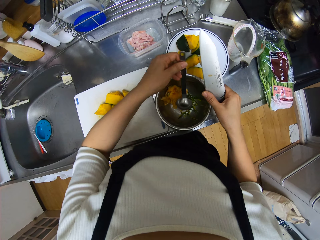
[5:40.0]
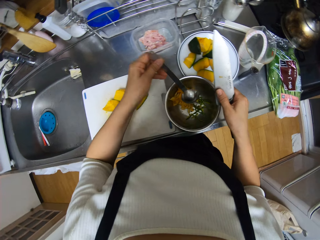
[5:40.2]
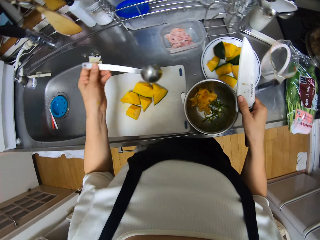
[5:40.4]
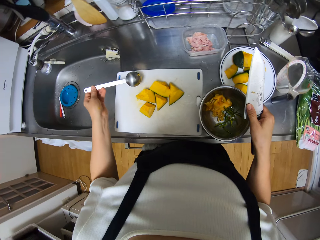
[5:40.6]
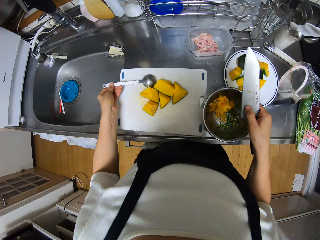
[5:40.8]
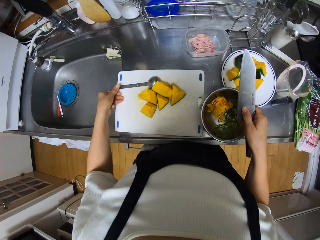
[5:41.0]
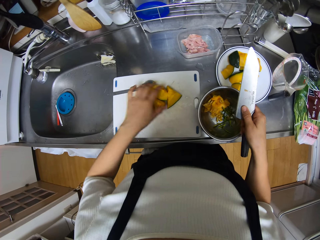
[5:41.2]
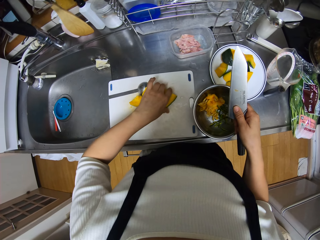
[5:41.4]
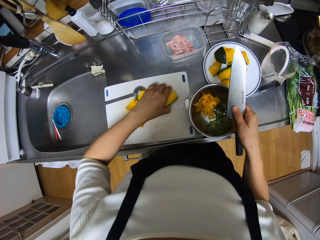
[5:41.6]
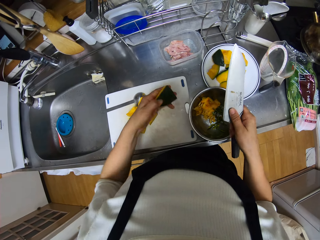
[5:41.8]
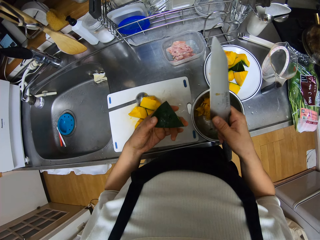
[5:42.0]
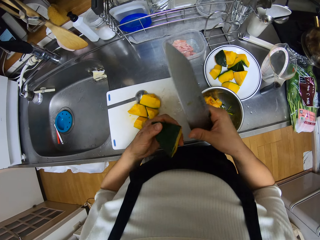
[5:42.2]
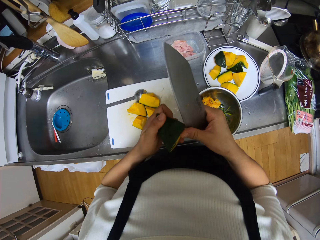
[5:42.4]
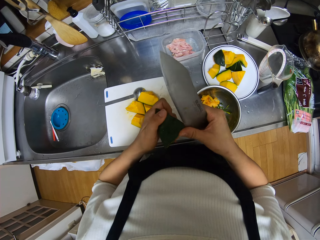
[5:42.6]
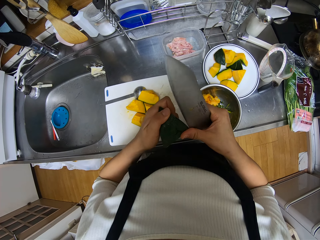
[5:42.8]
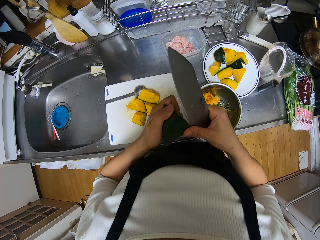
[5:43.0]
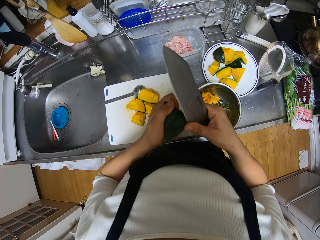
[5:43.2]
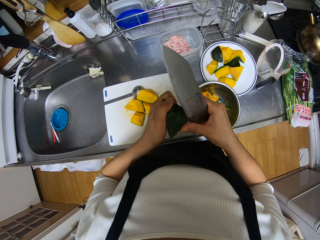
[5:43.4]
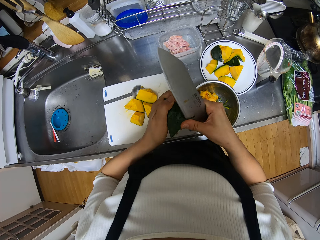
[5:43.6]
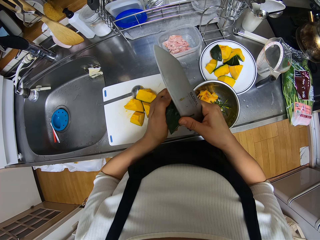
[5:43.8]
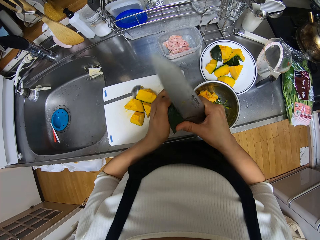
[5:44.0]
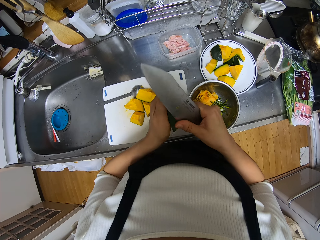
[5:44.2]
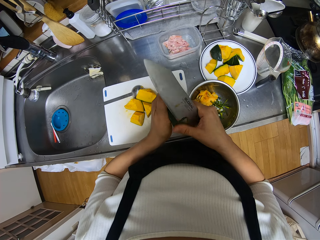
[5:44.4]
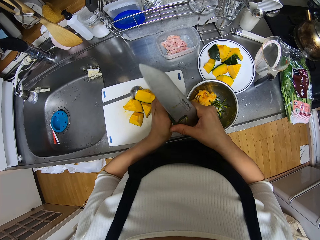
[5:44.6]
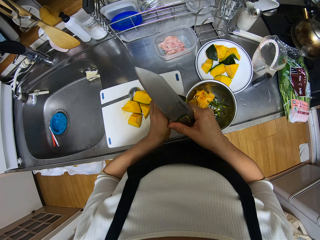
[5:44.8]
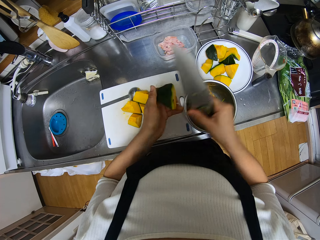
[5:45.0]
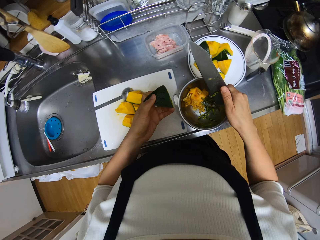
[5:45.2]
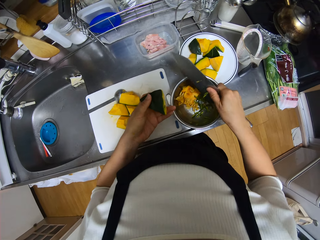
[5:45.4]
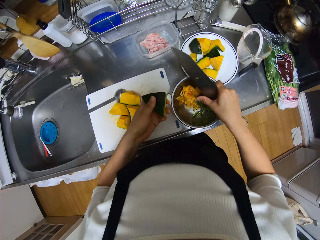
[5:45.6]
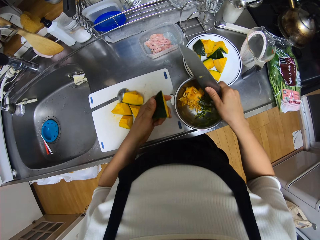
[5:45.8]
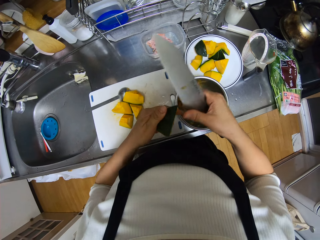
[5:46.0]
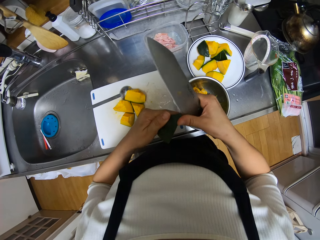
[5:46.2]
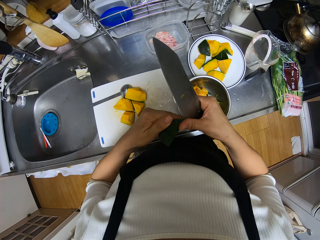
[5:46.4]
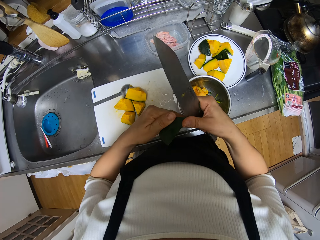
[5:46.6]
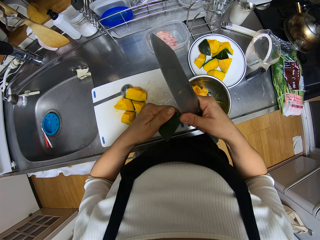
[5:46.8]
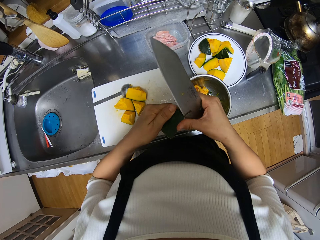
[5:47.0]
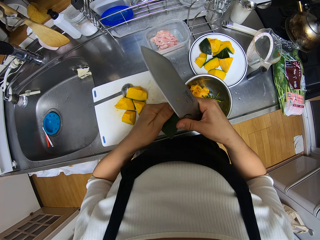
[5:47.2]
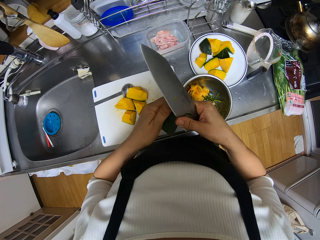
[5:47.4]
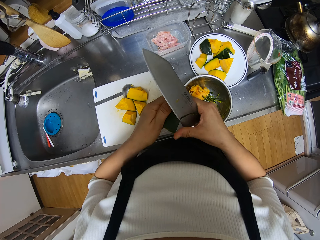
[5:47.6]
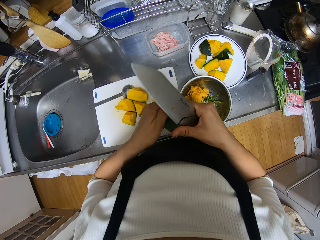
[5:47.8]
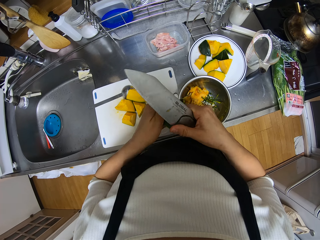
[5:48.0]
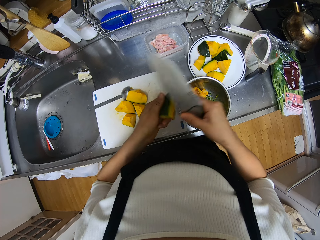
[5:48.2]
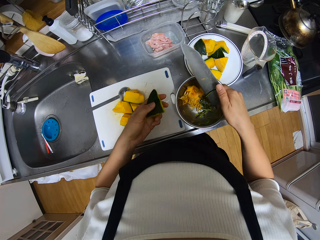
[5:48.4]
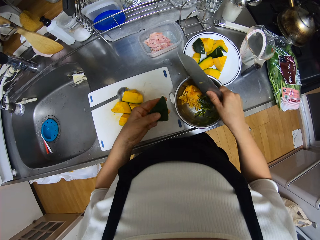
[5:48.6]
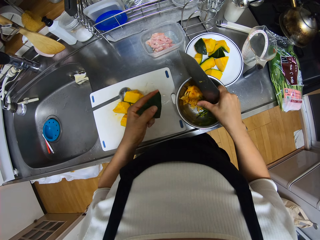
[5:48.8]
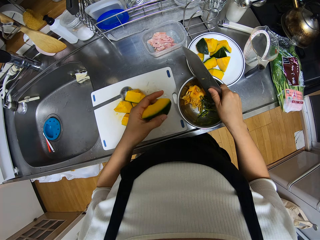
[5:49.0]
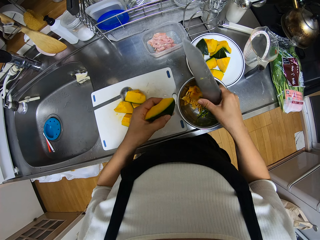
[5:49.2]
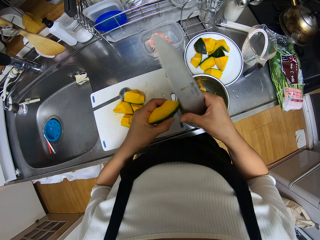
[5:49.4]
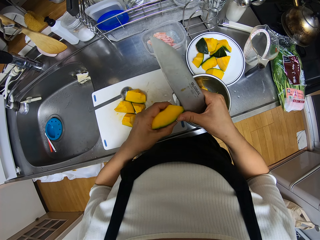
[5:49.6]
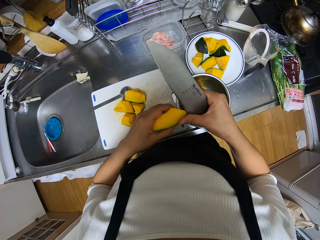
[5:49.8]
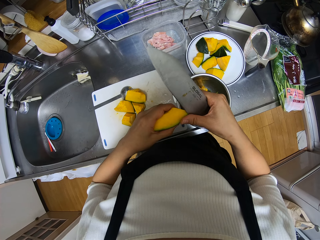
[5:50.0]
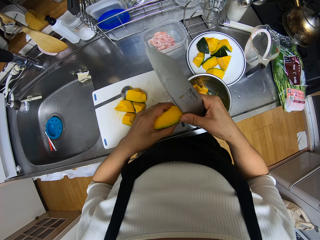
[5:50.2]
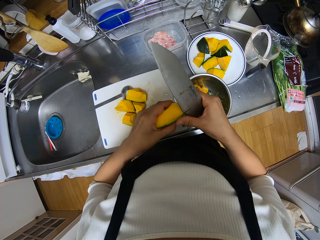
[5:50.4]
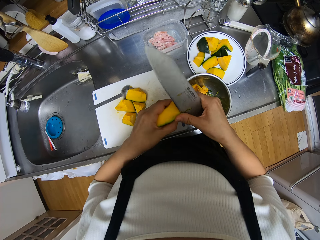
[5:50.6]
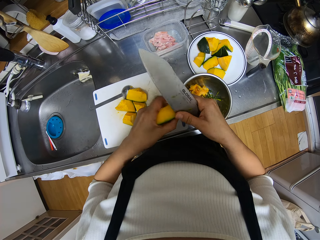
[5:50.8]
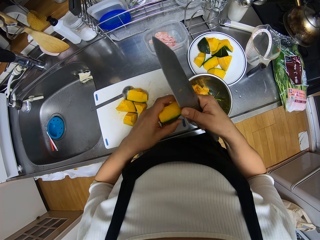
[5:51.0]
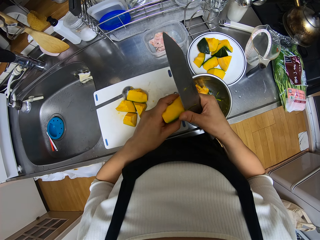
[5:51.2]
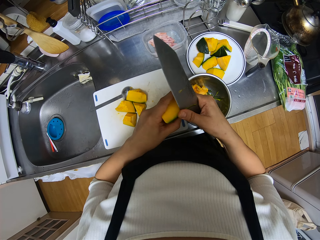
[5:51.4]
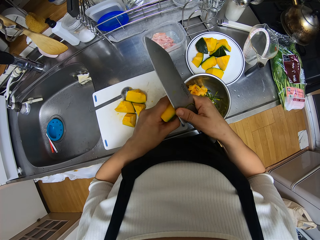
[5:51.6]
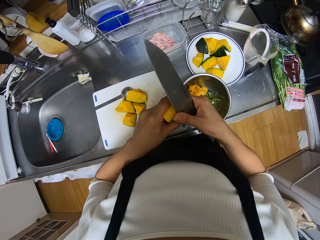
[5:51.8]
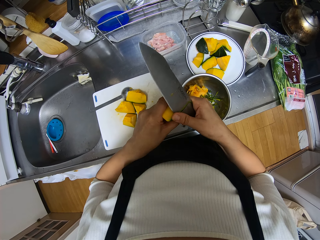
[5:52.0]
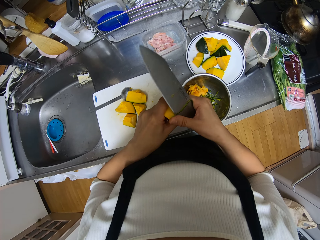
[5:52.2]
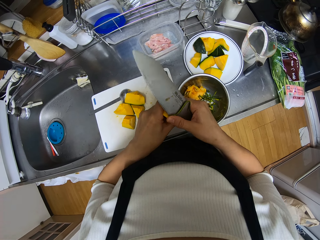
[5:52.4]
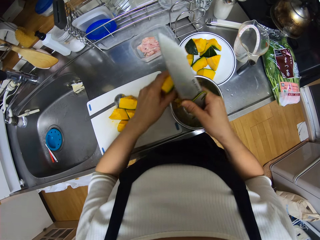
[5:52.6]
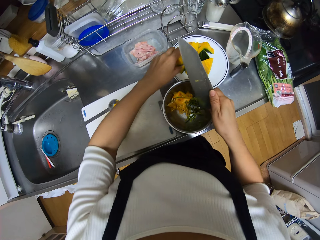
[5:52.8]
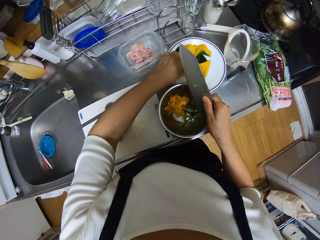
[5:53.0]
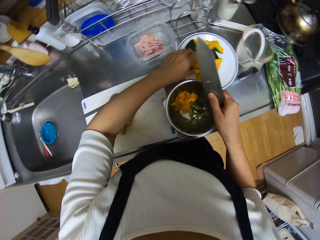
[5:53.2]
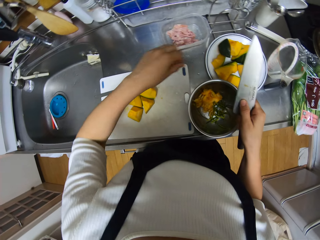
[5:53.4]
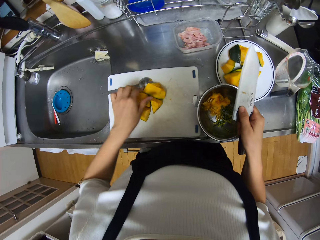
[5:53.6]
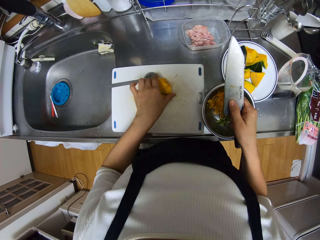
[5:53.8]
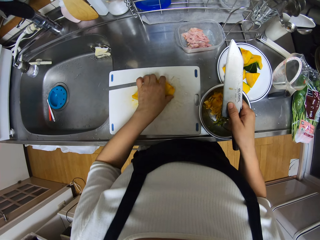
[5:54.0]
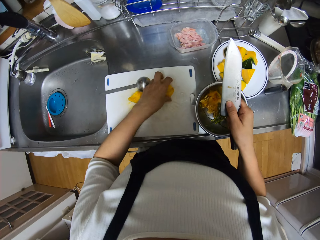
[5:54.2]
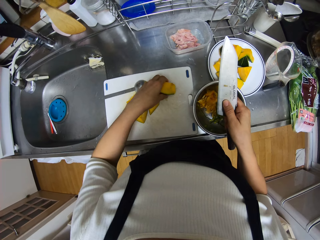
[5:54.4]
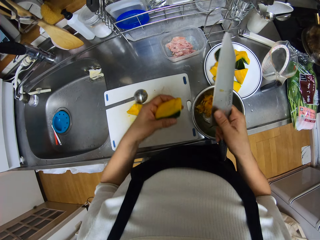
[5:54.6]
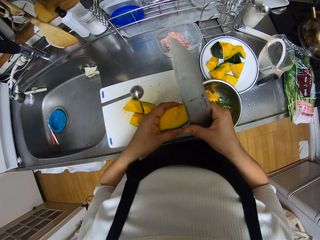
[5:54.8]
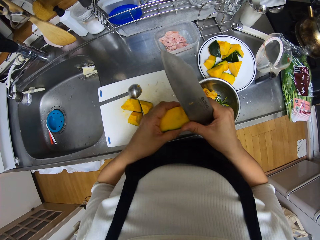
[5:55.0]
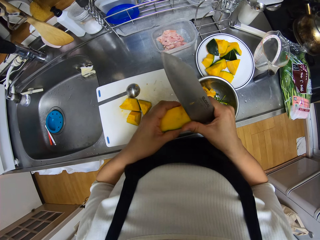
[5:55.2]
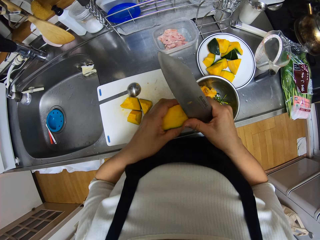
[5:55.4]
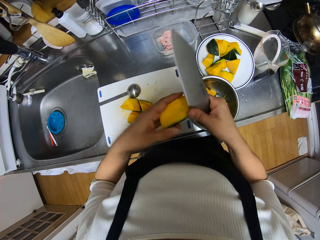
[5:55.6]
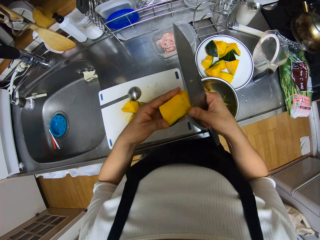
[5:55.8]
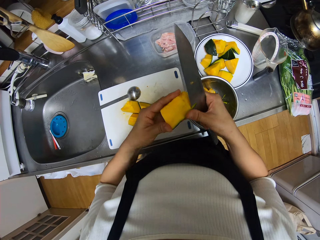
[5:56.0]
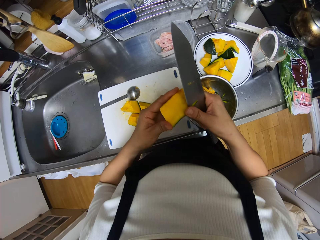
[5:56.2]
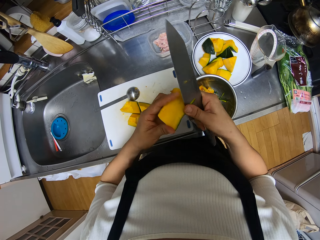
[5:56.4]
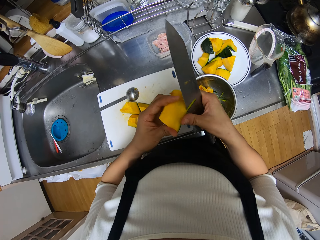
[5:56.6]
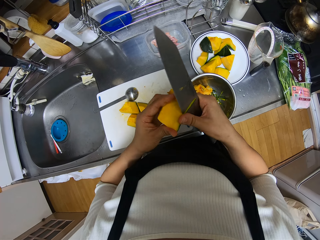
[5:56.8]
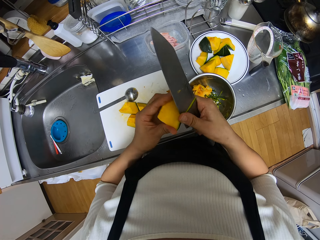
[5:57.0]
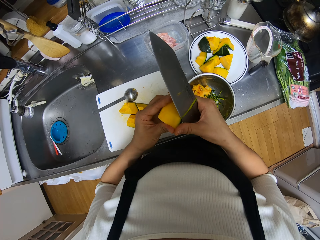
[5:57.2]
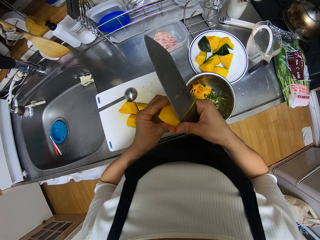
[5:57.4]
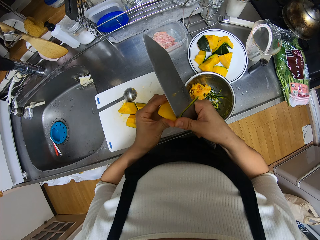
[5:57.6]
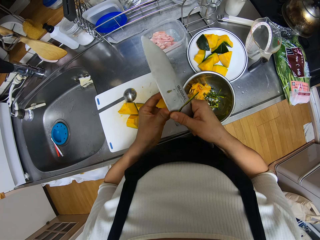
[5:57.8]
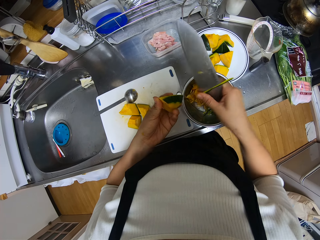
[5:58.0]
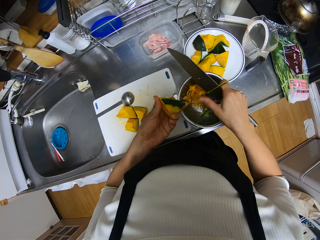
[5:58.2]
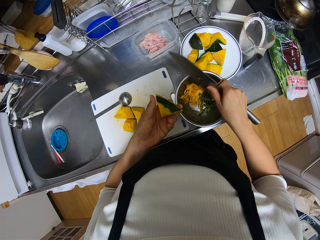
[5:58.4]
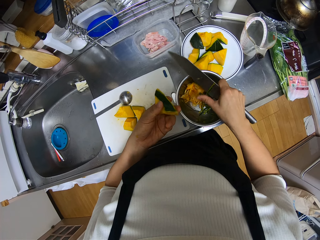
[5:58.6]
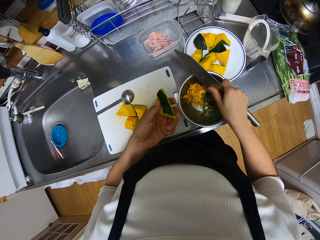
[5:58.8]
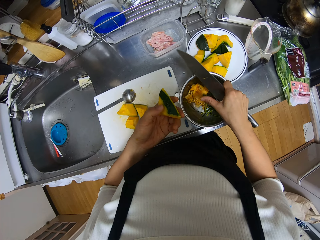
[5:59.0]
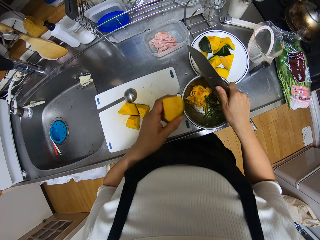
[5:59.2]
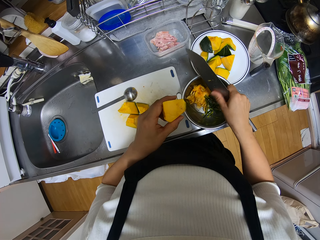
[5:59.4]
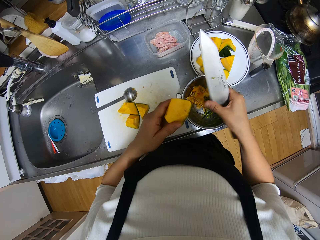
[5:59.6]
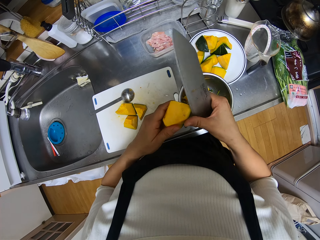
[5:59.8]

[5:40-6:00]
The camera wearer picks a scoop from the stainless bowl with her left hand. She drops the scoop on the chopping board. She picks one of the smaller pieces of pumpkin from the chopping board with her left hand. She shaves off the edge of the smaller piece of pumpkin with the knife. She puts the shaved edges into the stainless bowl. She shaves off the edge of the smaller piece of pumpkin with the knife. She puts the shaved edges into the stainless bowl. She shaves off the edge of the smaller piece of pumpkin with the knife. She drops the smaller piece of pumpkin on the plate. She puts the shaved edges into the stainless bowl. She picks one of the smaller pieces of pumpkin from the chopping board with her left hand. She shaves off the edge of the smaller piece of pumpkin with the knife. She puts the shaved edges into the stainless bowl.
